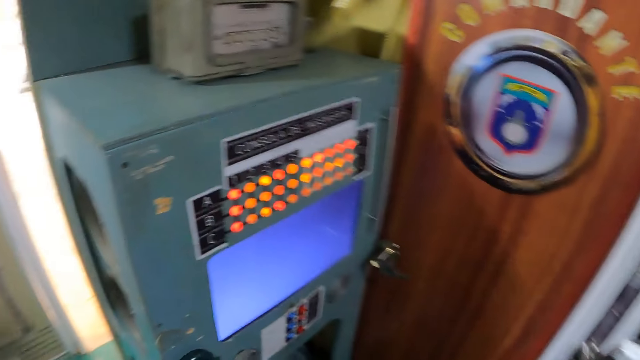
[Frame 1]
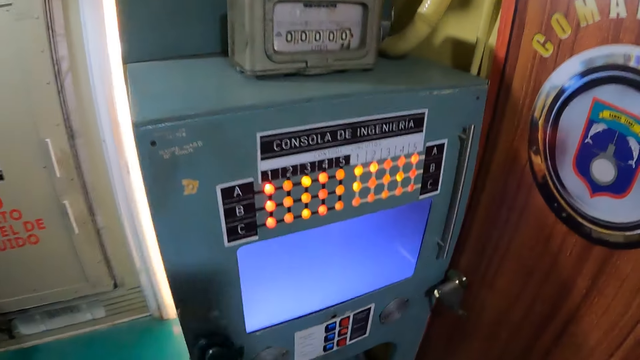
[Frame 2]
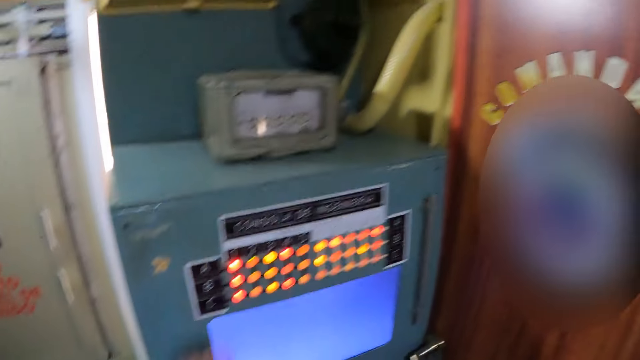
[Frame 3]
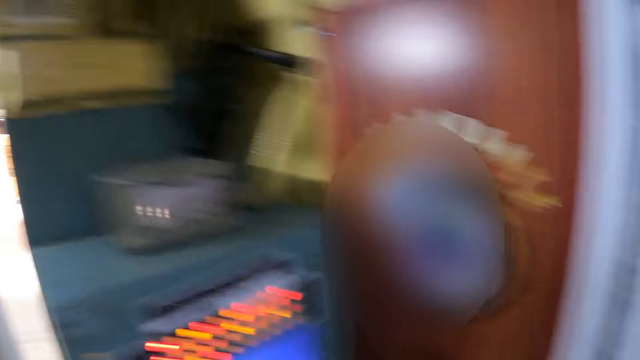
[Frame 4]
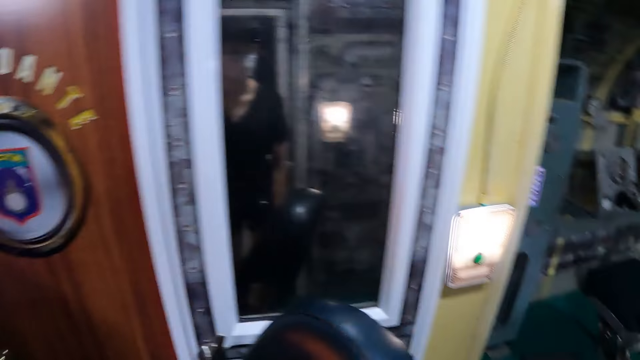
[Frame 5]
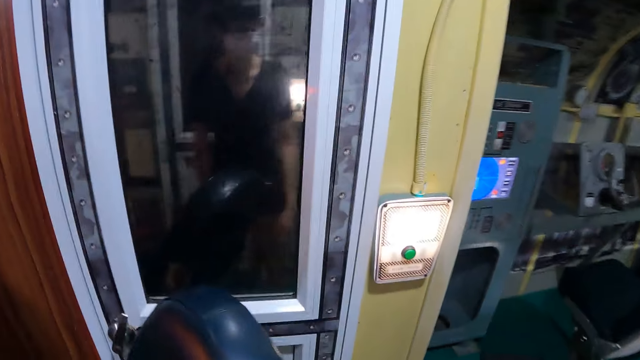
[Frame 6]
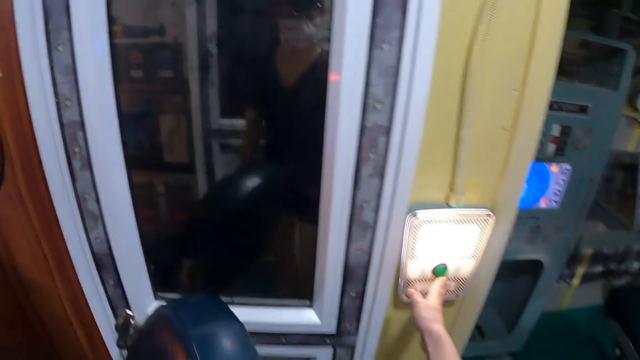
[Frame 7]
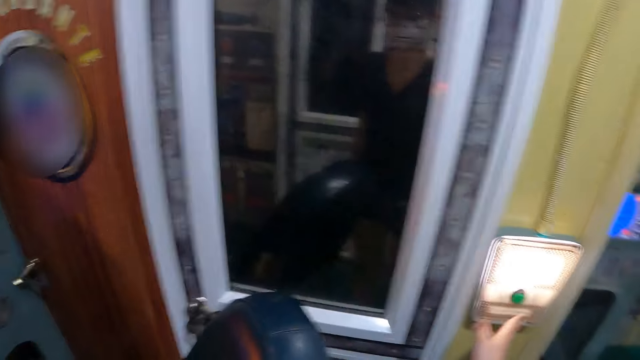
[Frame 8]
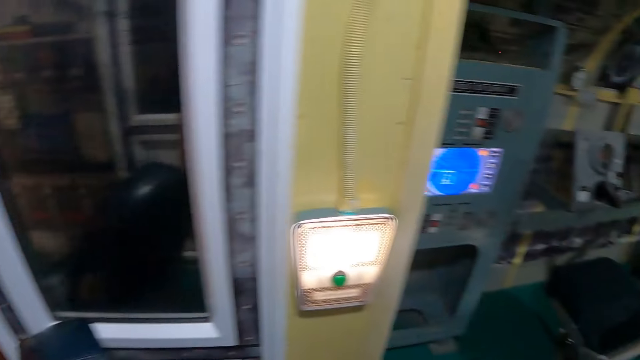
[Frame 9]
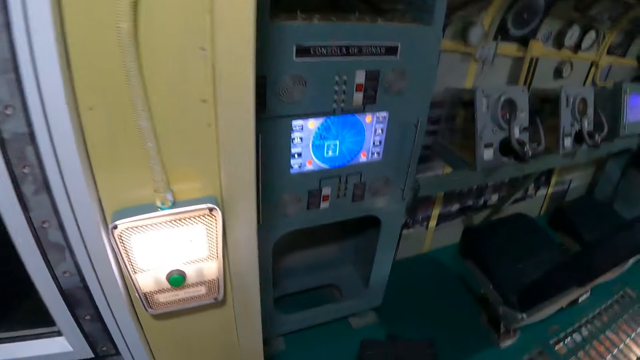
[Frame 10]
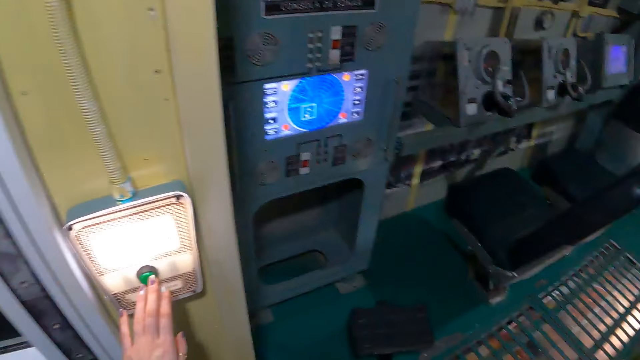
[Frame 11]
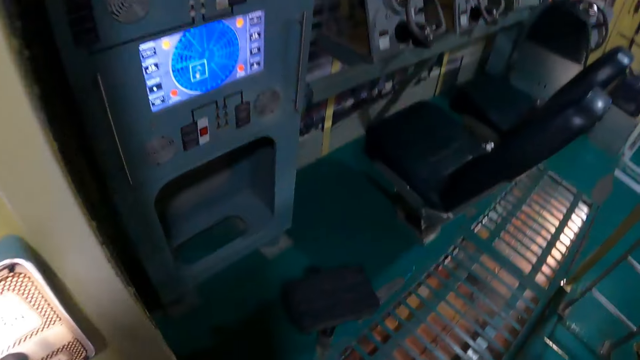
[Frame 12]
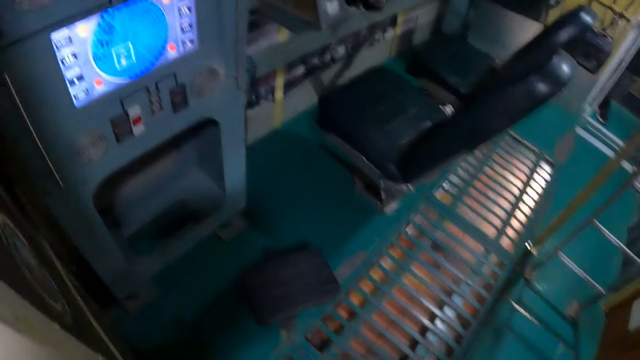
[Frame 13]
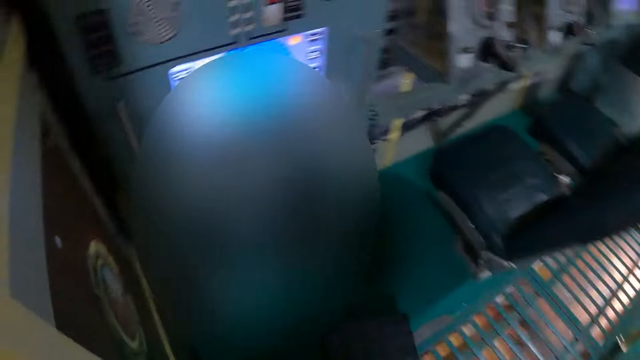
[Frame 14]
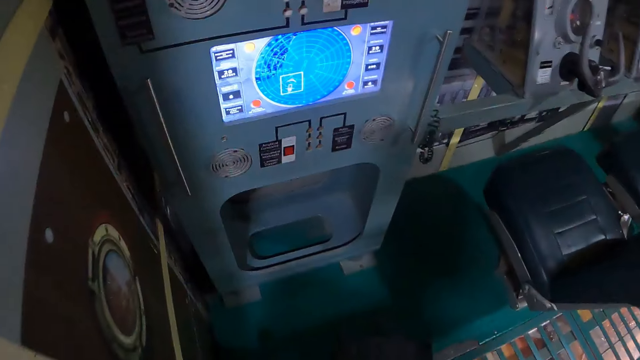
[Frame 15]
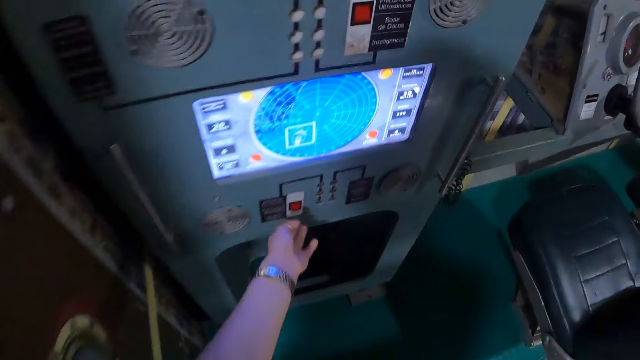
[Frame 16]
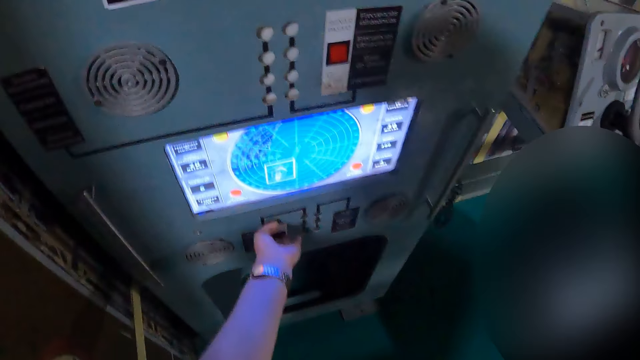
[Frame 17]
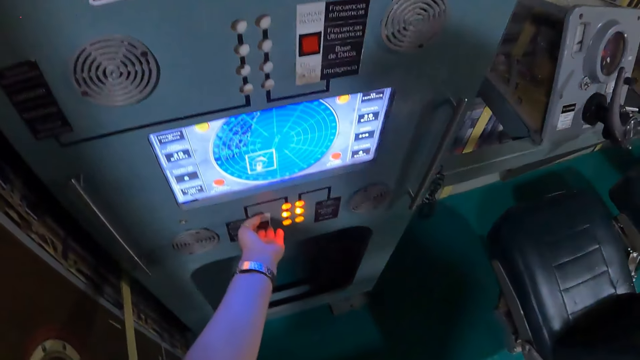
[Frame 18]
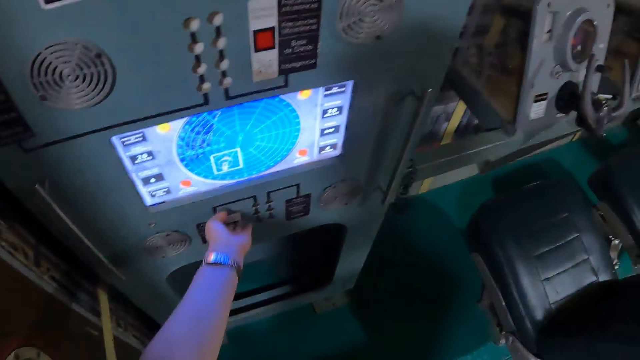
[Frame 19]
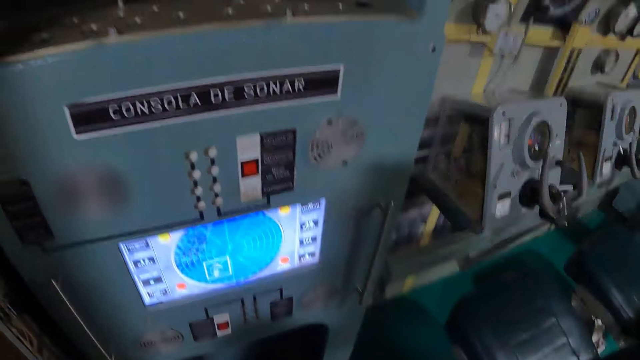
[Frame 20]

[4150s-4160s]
The camera wearer touches the phone machine. They press buttons on the dial. They touch the machine.

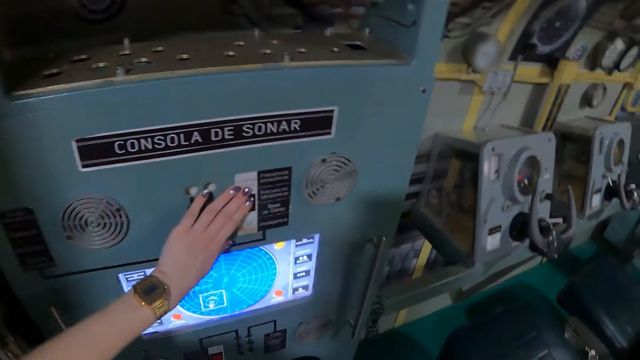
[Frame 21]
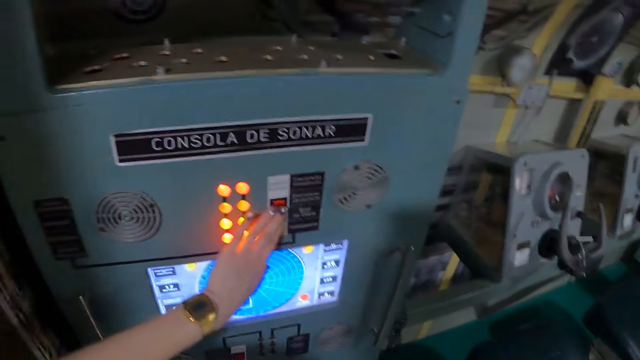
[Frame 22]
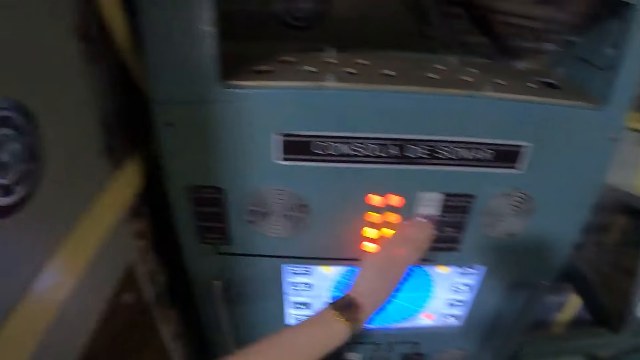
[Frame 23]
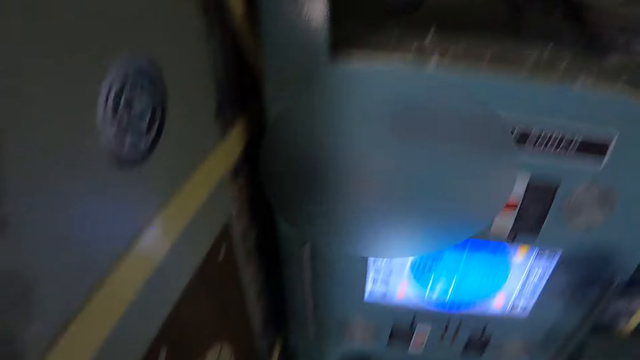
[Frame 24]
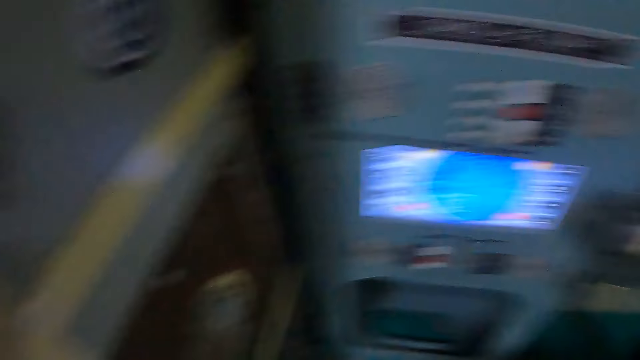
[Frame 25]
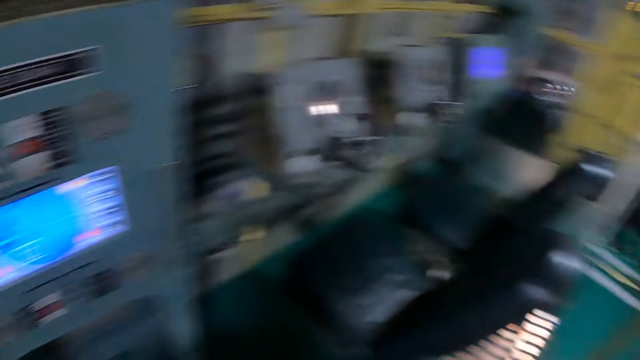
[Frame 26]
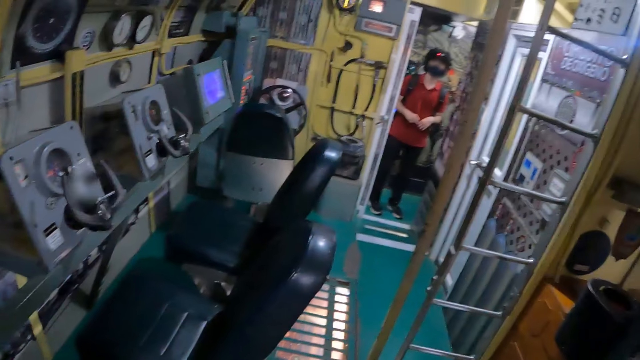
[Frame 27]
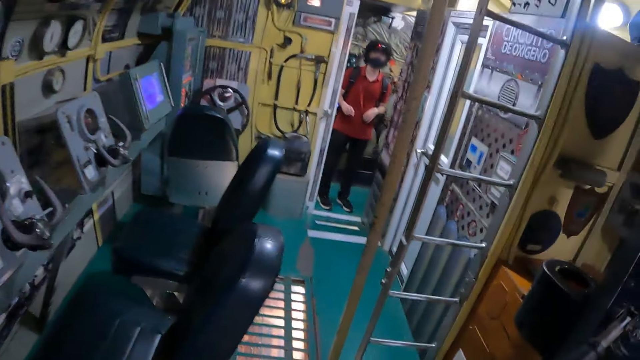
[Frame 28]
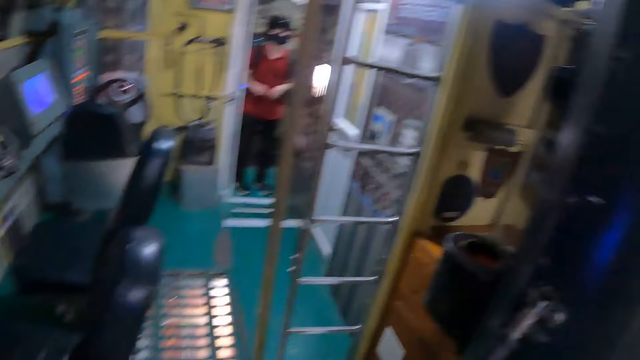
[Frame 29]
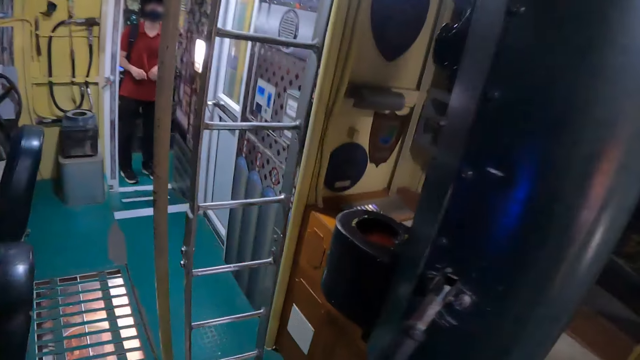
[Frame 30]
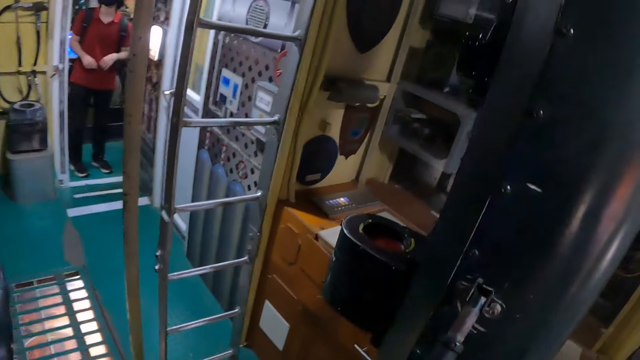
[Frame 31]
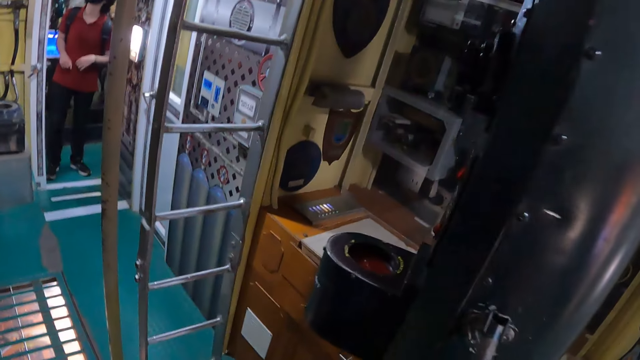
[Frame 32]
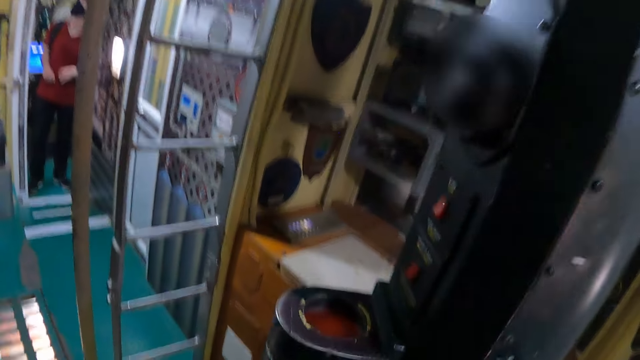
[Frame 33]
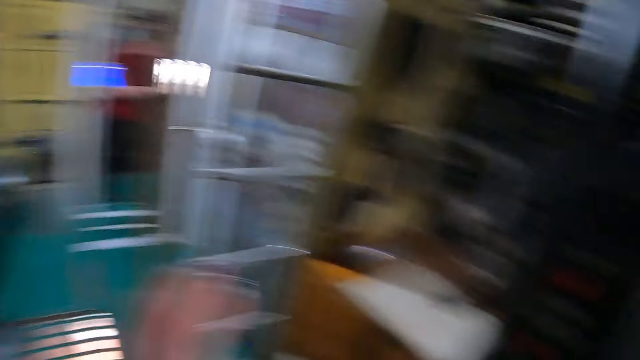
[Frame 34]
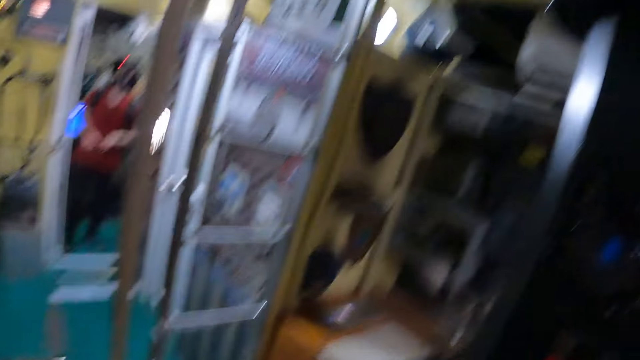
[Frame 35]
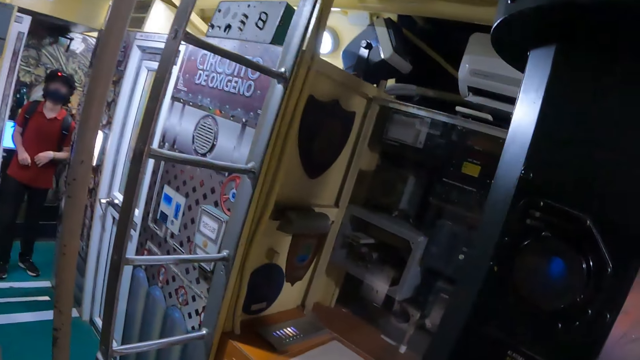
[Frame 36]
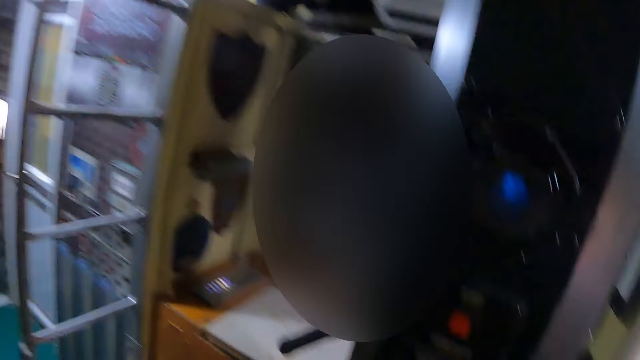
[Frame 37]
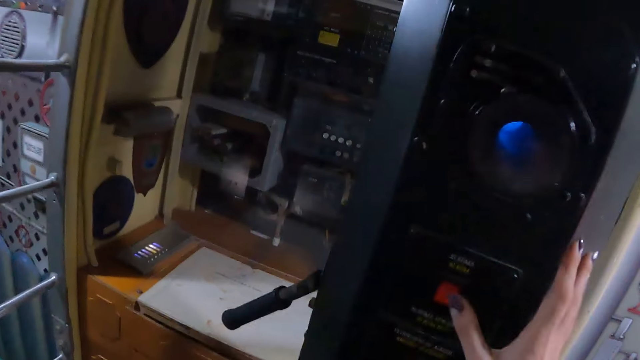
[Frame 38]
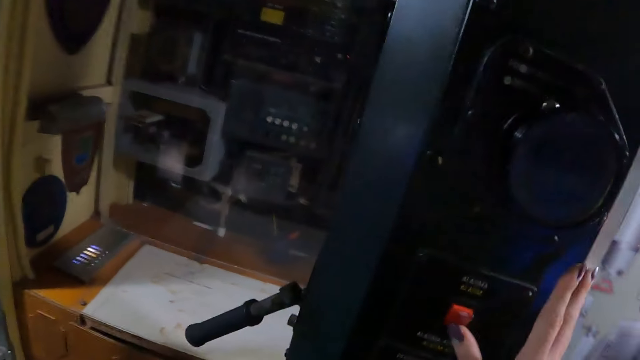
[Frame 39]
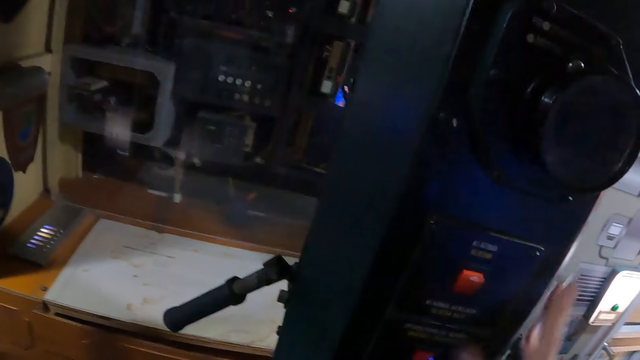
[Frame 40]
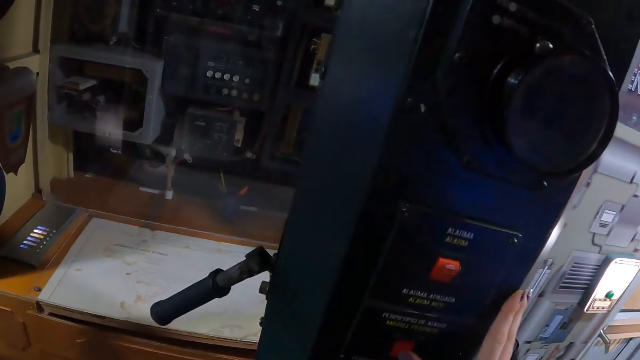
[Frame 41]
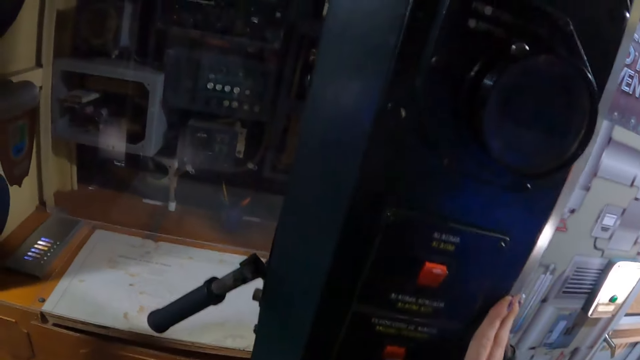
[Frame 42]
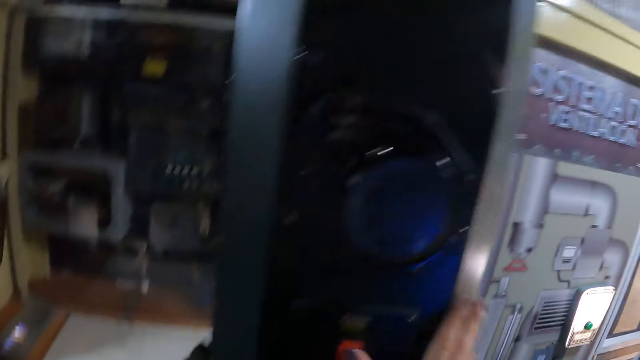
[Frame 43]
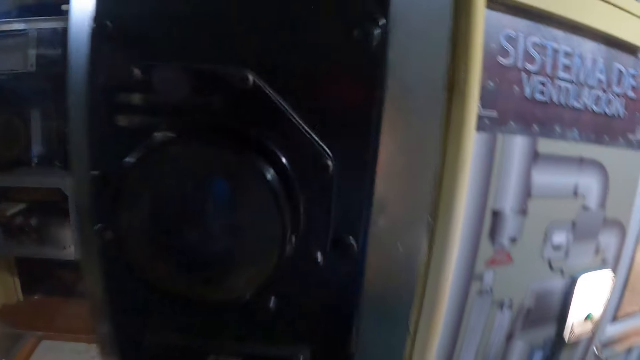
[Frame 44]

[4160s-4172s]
The camera wearer looks around the museum. They interact with a man. They press buttons on the dial. They switch off the machine.
